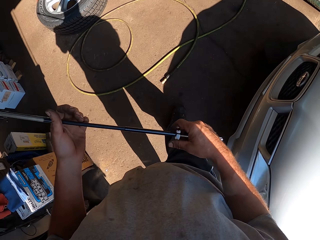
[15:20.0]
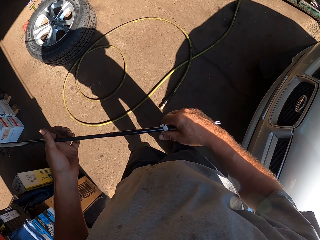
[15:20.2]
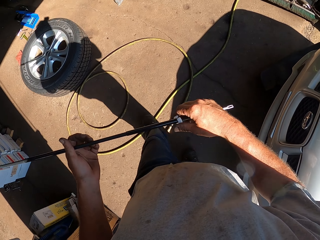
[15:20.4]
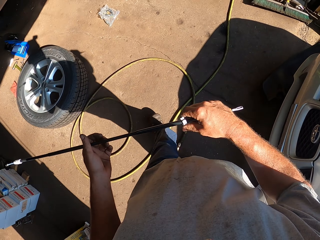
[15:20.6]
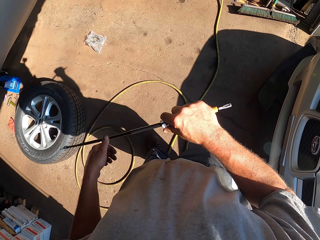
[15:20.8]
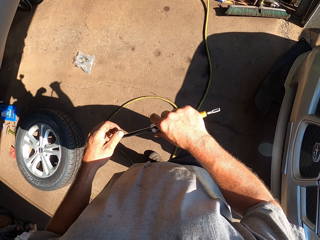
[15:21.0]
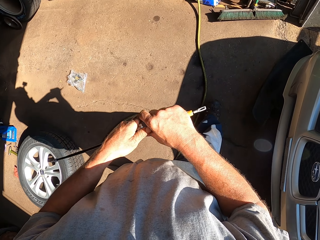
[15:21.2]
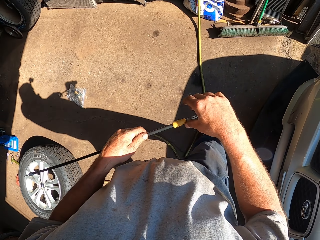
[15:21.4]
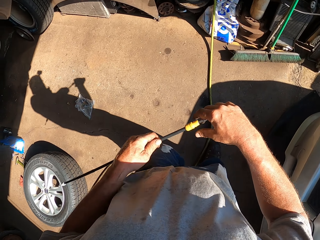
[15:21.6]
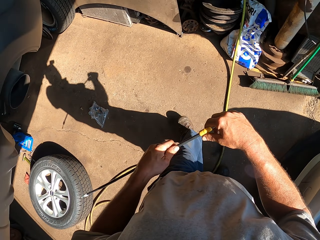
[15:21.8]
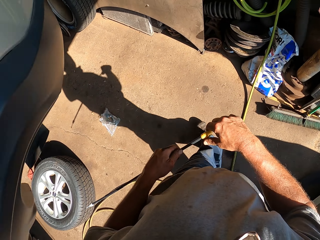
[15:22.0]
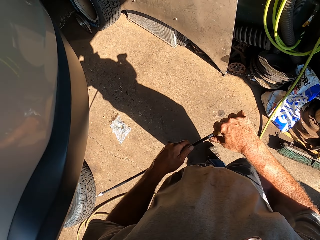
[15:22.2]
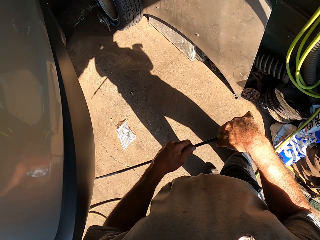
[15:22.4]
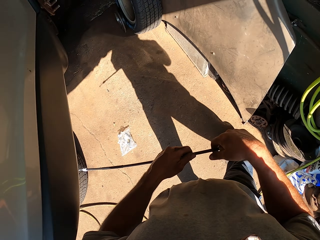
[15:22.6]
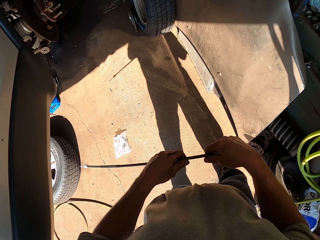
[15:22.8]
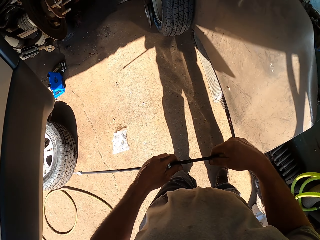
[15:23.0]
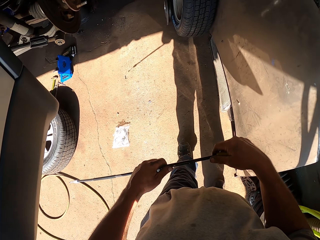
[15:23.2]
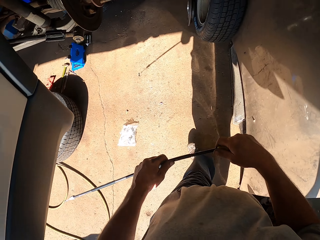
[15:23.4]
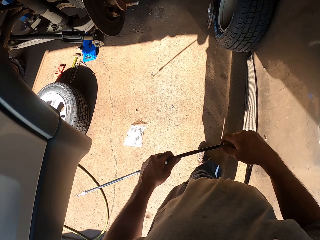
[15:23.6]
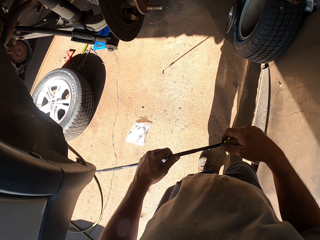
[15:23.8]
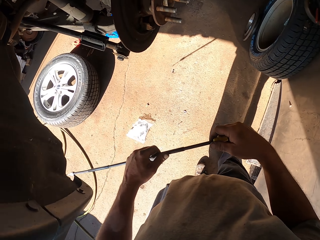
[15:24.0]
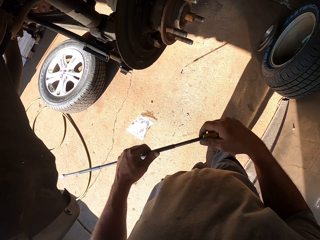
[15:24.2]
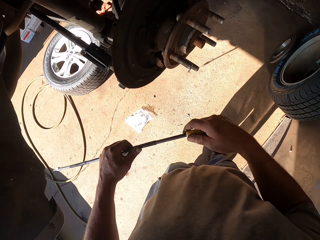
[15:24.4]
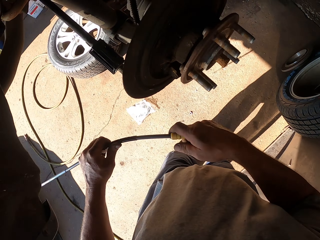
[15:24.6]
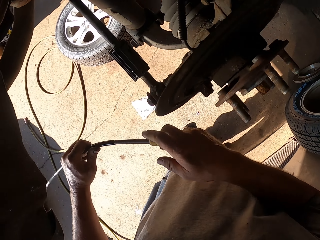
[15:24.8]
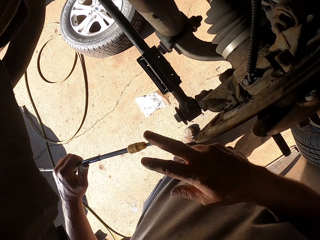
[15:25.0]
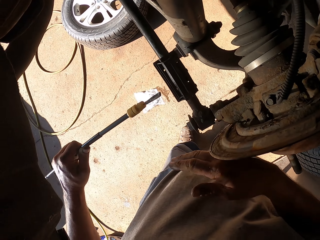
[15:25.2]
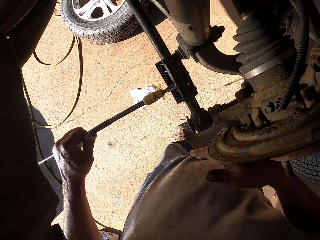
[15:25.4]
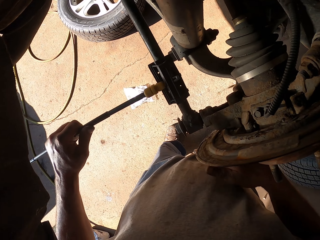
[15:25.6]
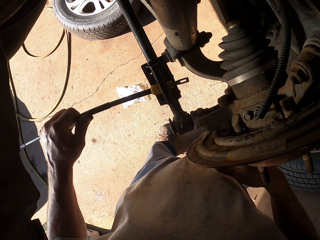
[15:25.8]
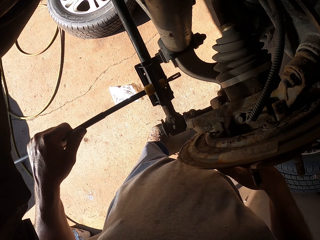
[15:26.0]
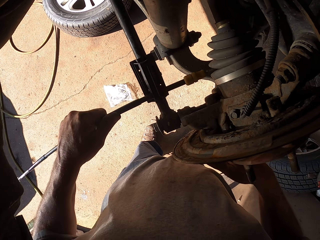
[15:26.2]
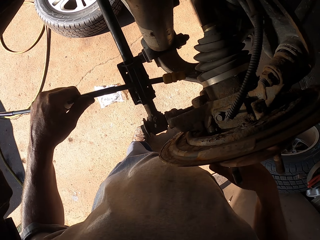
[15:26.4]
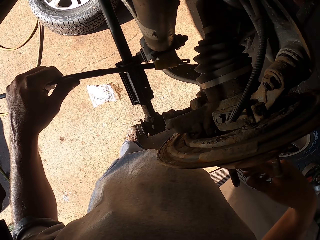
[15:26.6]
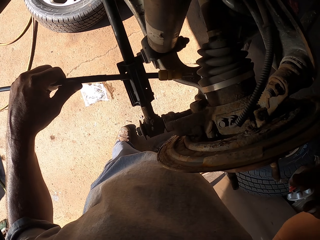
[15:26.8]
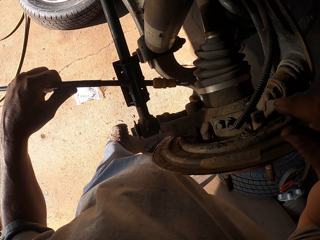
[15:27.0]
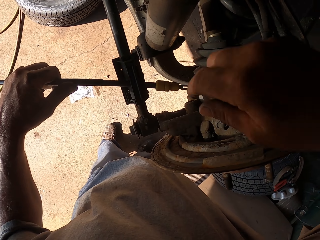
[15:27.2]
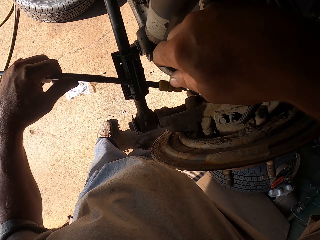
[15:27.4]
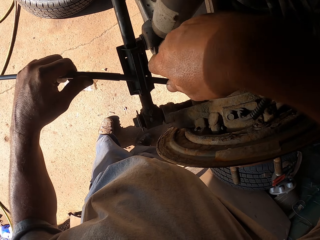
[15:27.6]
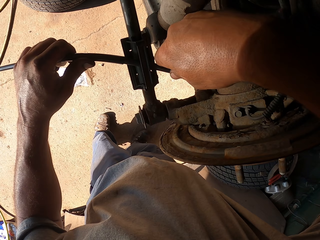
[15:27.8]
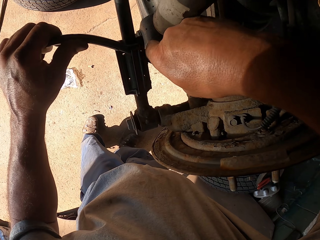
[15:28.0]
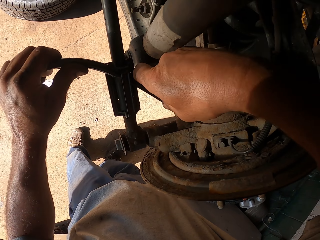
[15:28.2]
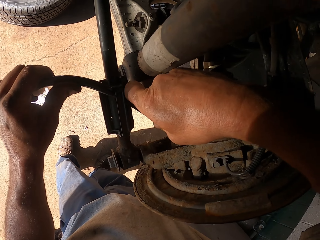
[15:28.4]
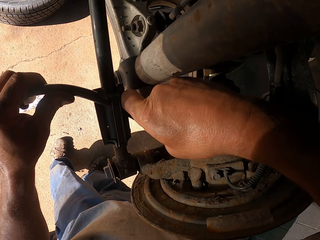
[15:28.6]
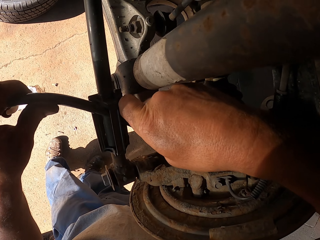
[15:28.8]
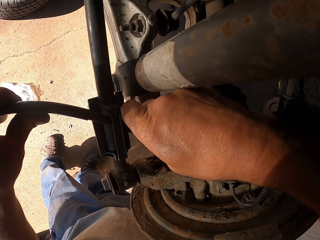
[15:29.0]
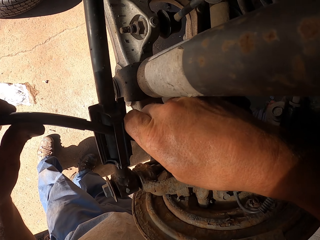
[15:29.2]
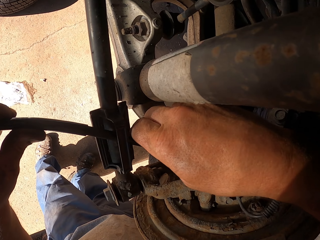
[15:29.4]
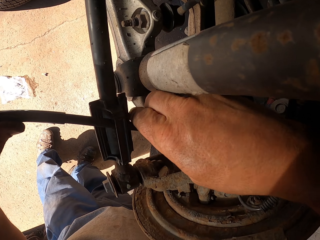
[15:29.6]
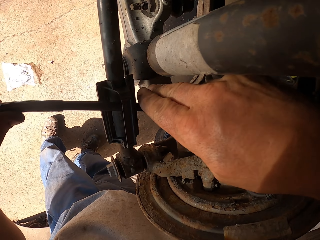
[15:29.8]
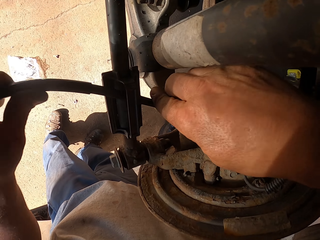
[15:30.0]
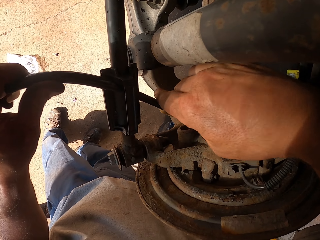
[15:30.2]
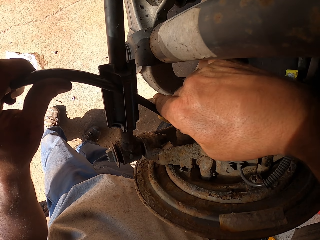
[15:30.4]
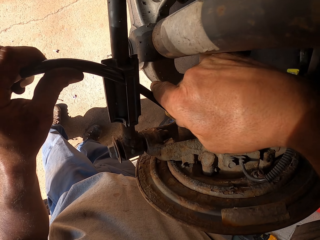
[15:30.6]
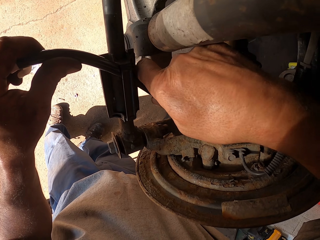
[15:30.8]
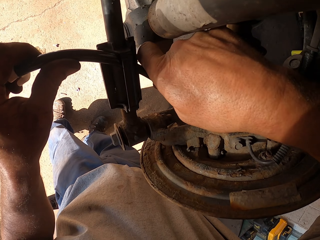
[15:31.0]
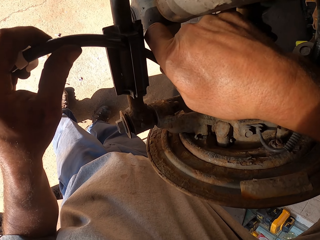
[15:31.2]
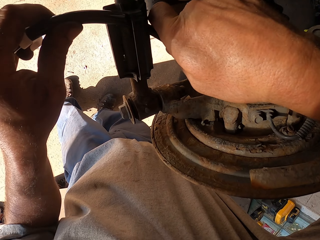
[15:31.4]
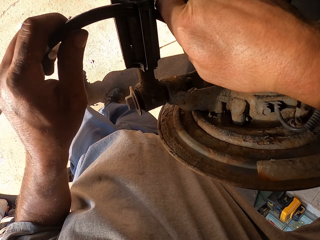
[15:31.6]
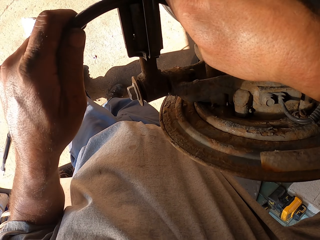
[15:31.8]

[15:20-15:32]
The camera wearer holds the cable with both hands in the room. They walk around in the room. They insert the pipe in the wheel hub. They fix the cable under the car.

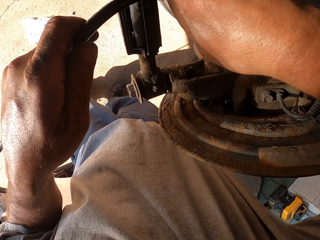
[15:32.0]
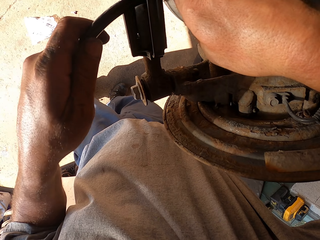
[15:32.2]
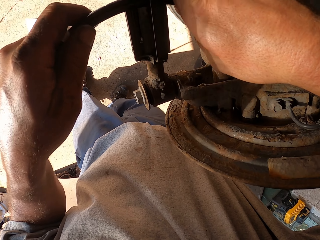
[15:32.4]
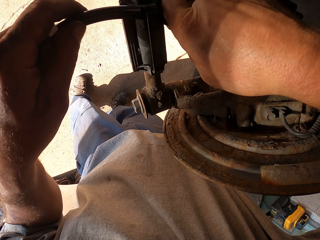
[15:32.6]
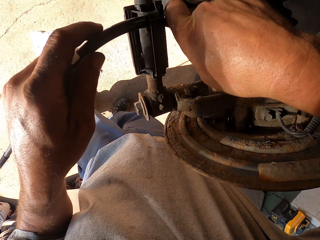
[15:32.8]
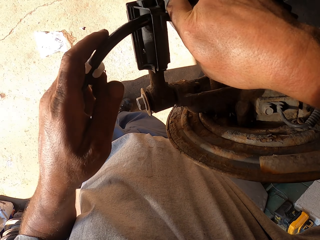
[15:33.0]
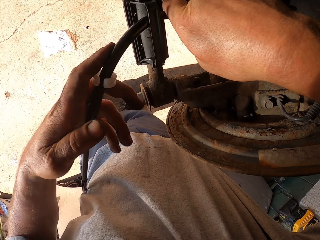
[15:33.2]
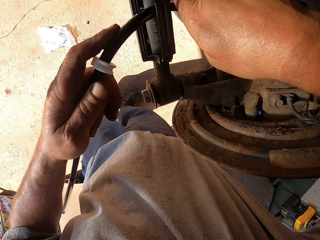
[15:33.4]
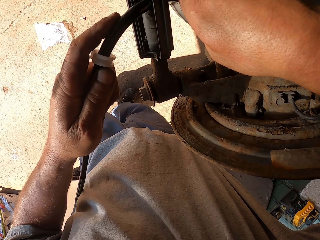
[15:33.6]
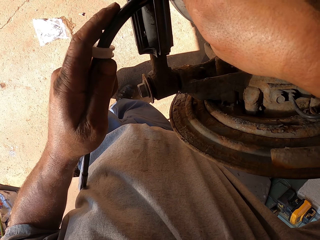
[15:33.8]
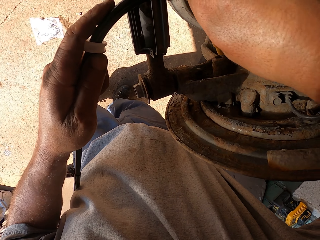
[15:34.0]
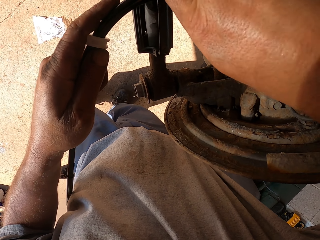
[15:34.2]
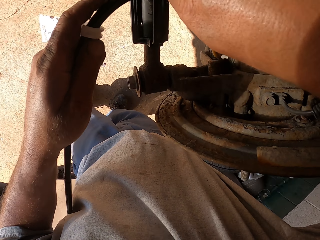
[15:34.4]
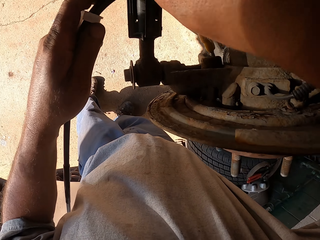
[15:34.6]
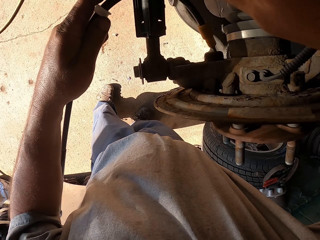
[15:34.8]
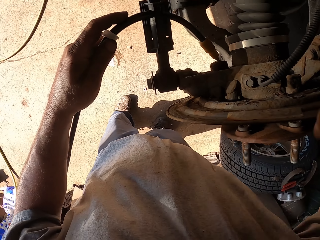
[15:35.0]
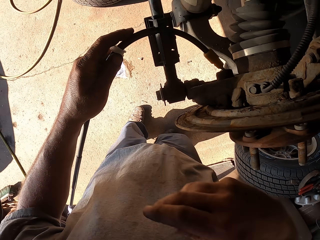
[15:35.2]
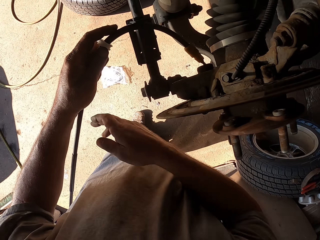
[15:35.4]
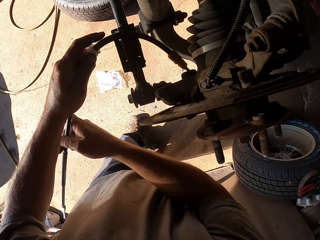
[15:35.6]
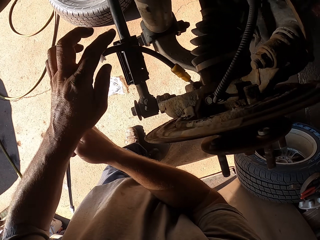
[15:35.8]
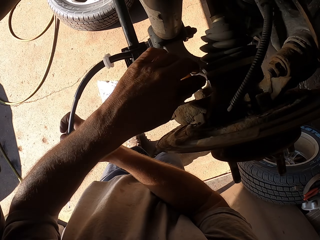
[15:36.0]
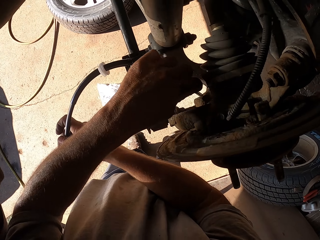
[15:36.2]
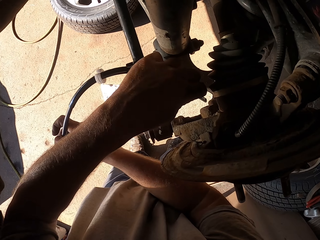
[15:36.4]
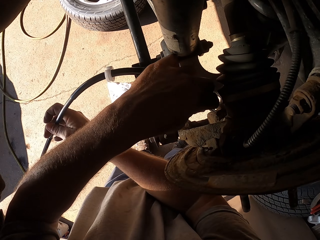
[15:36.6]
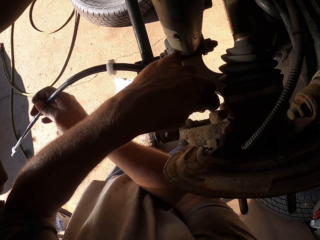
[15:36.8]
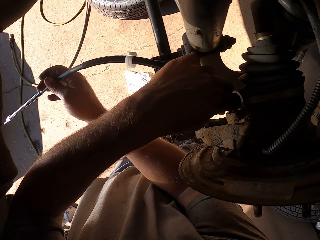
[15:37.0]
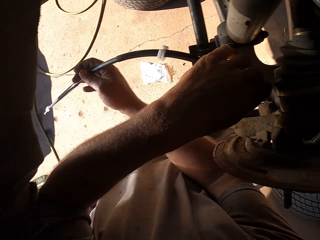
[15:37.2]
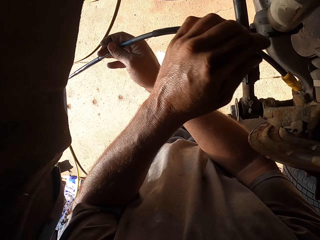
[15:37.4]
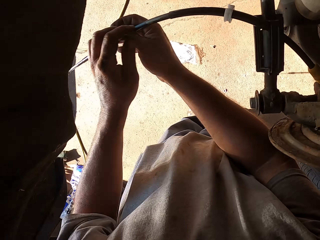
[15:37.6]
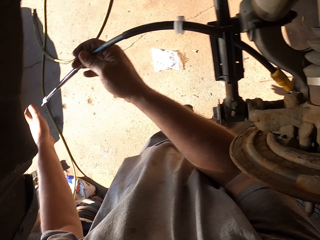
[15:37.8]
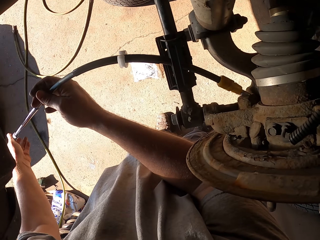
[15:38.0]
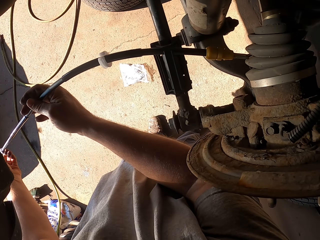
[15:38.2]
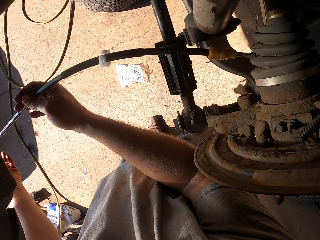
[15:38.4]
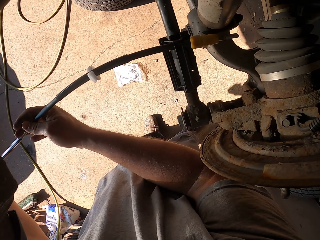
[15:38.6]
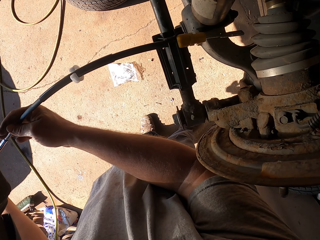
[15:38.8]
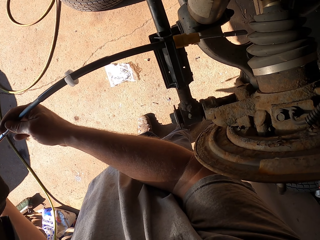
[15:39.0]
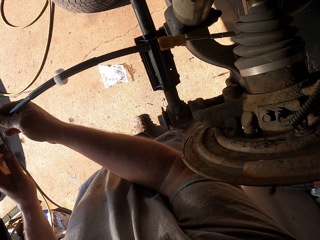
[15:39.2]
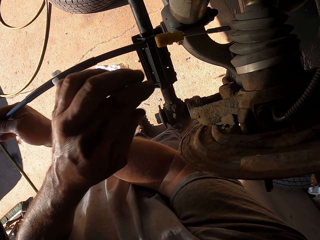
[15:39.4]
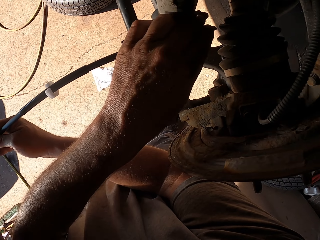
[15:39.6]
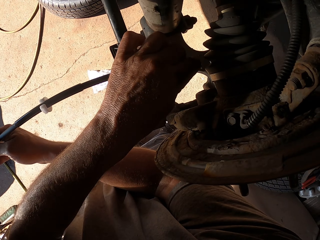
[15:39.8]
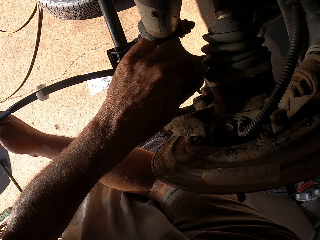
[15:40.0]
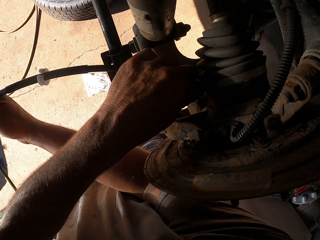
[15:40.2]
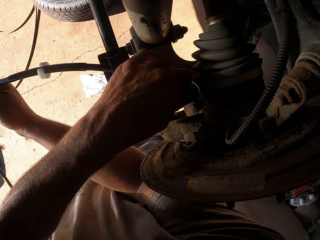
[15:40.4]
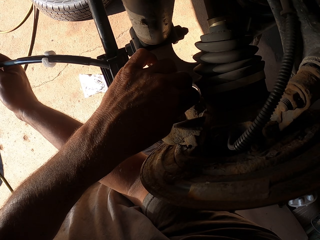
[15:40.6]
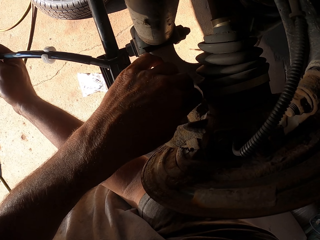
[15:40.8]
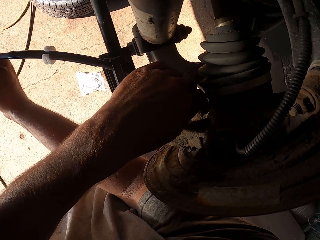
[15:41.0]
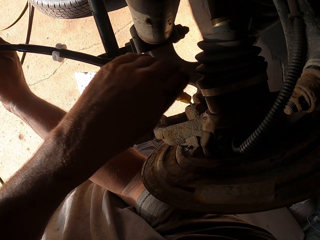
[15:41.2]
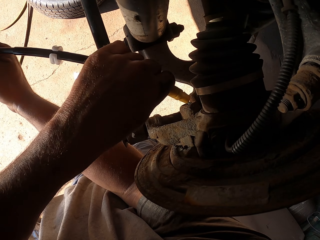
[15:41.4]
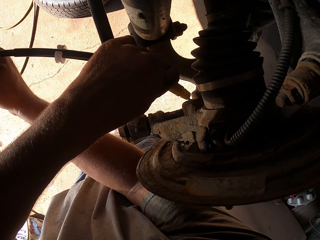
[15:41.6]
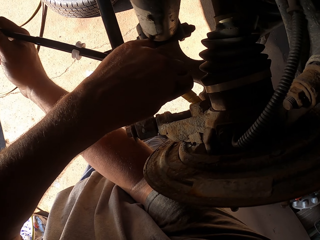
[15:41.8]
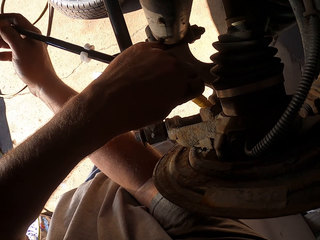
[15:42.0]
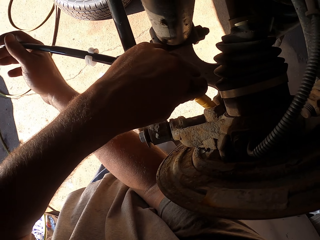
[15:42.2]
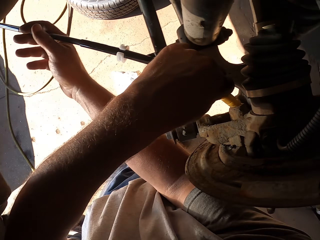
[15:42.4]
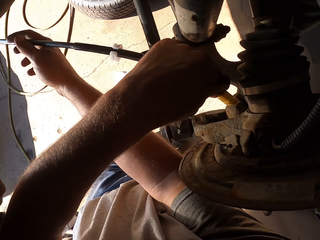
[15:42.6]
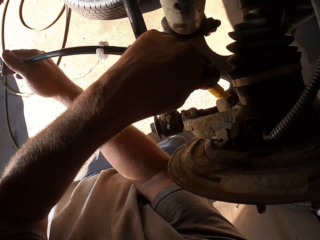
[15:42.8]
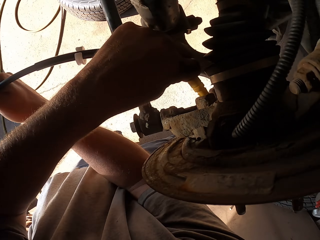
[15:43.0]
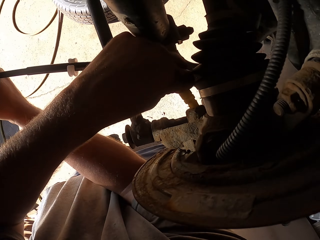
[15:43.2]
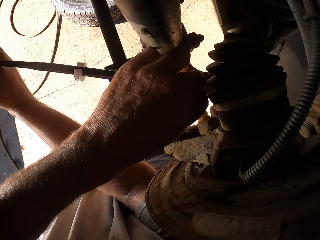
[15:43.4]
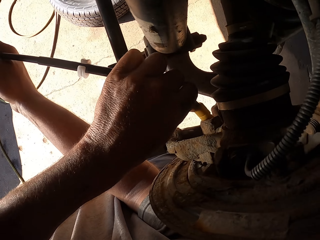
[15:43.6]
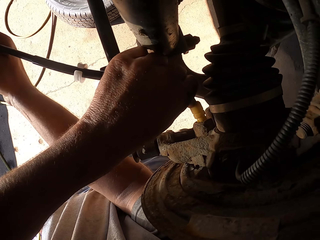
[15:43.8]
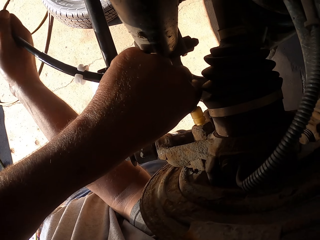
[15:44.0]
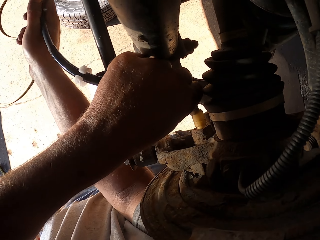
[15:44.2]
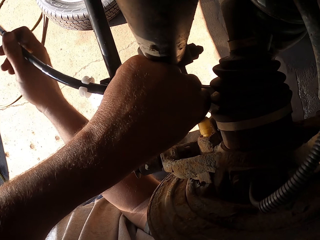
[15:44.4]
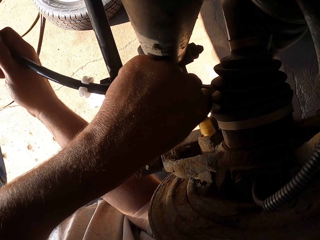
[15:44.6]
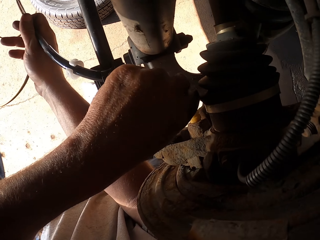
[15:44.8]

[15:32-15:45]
The camera wearer fixes the cable under the car with both hands.
